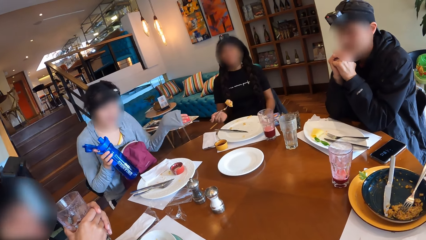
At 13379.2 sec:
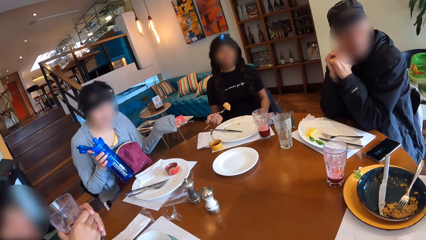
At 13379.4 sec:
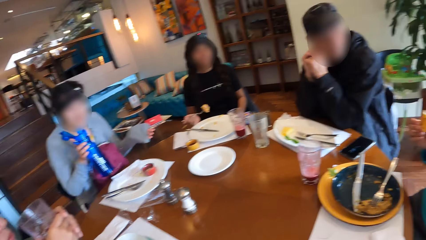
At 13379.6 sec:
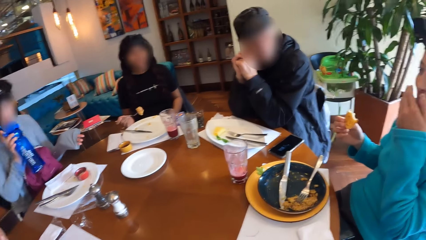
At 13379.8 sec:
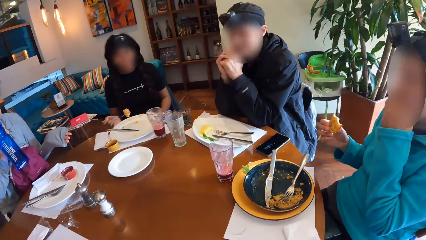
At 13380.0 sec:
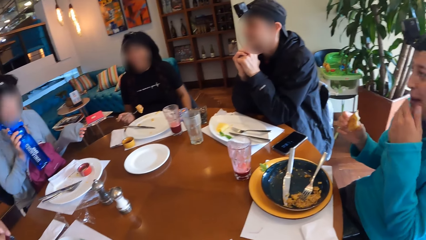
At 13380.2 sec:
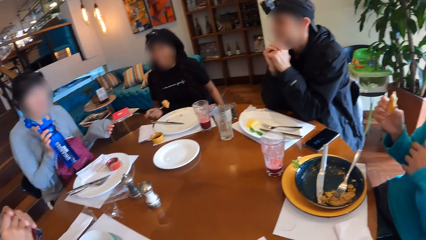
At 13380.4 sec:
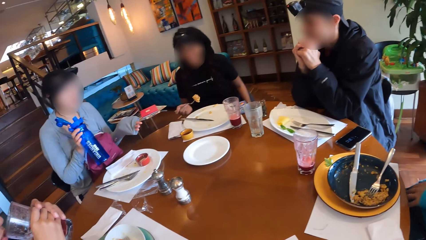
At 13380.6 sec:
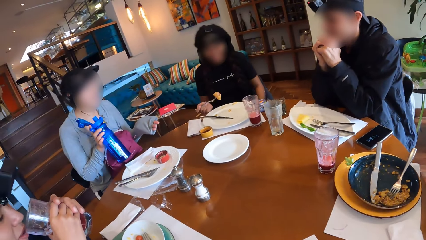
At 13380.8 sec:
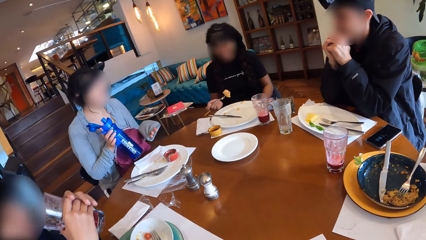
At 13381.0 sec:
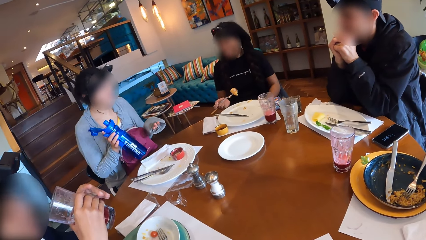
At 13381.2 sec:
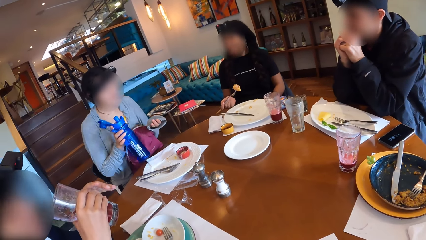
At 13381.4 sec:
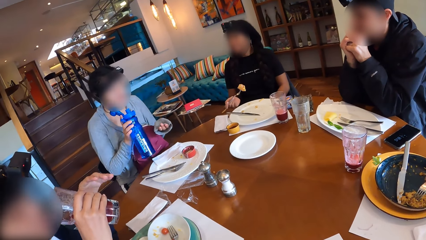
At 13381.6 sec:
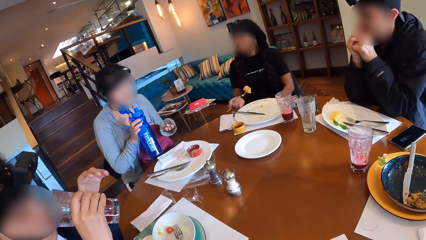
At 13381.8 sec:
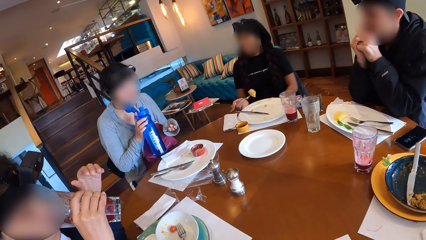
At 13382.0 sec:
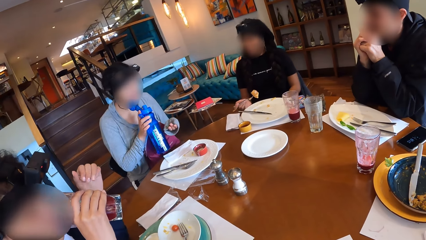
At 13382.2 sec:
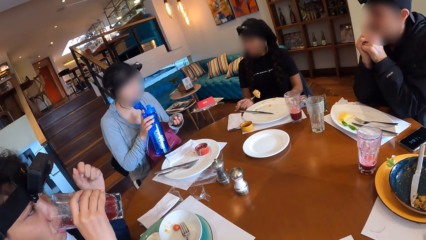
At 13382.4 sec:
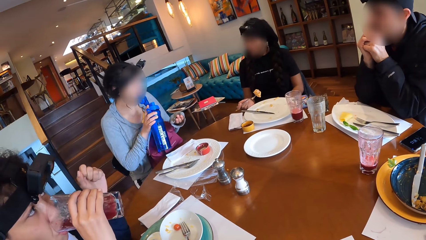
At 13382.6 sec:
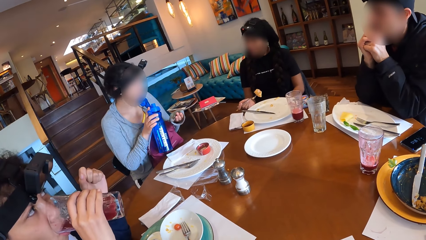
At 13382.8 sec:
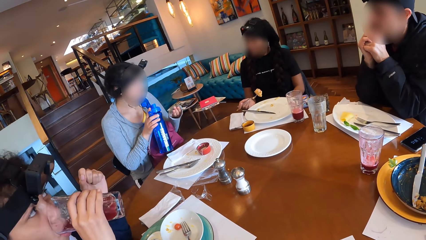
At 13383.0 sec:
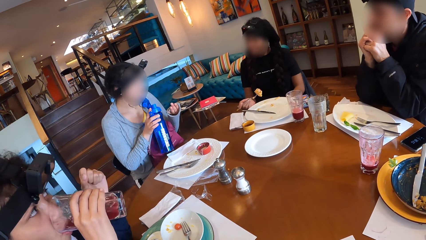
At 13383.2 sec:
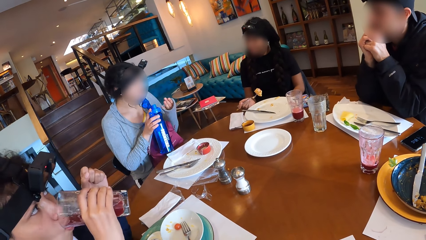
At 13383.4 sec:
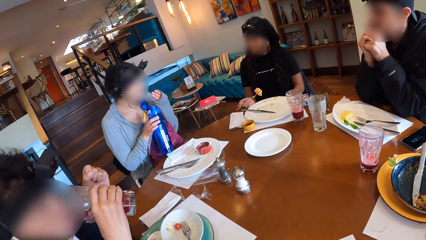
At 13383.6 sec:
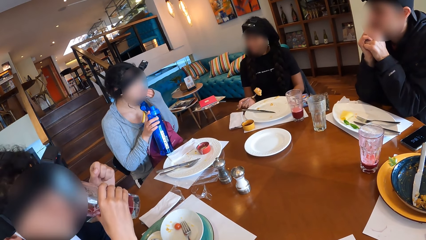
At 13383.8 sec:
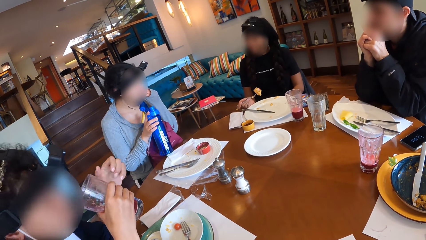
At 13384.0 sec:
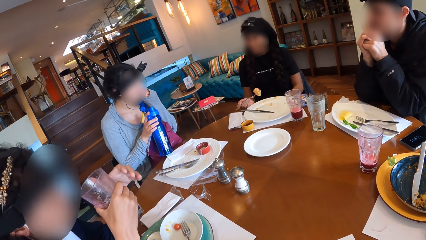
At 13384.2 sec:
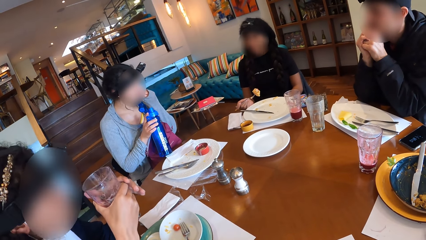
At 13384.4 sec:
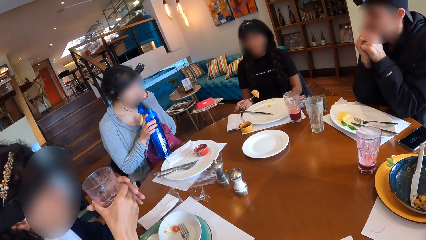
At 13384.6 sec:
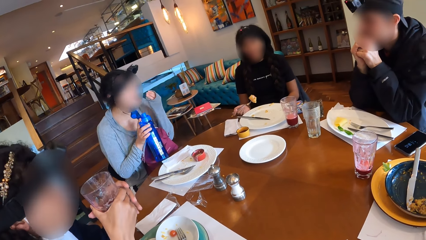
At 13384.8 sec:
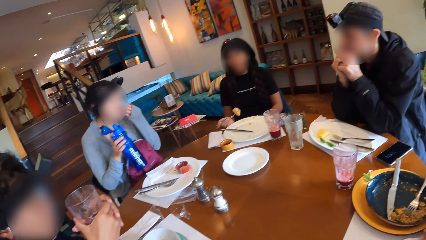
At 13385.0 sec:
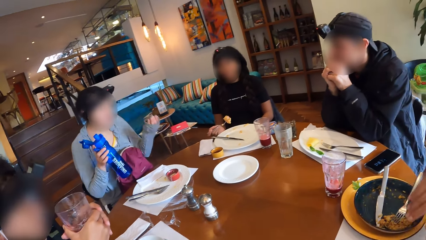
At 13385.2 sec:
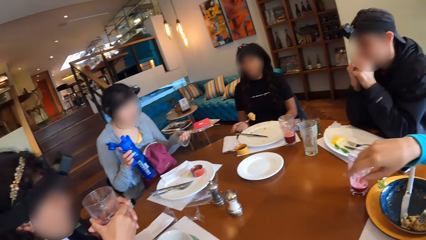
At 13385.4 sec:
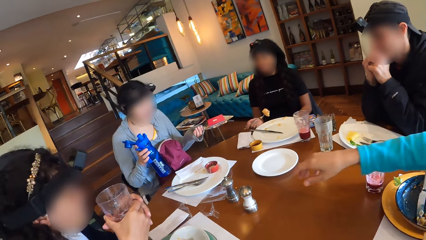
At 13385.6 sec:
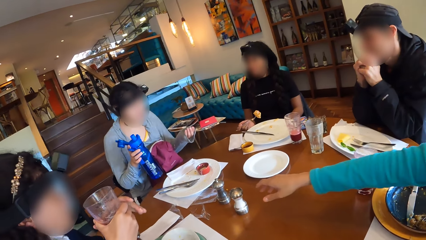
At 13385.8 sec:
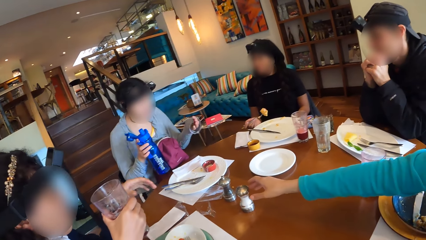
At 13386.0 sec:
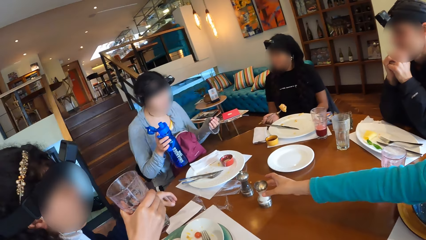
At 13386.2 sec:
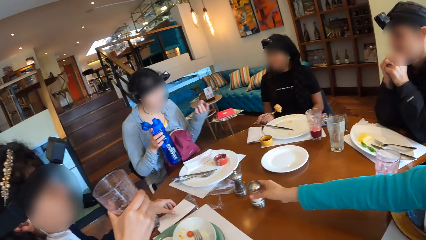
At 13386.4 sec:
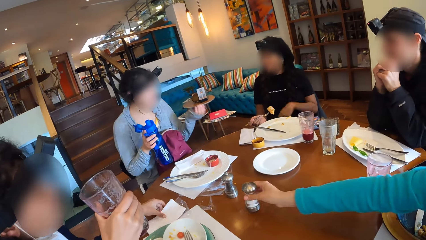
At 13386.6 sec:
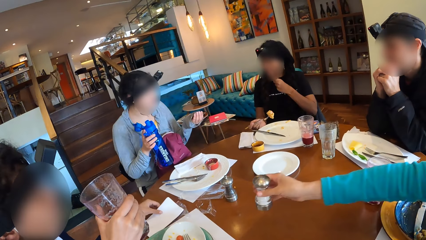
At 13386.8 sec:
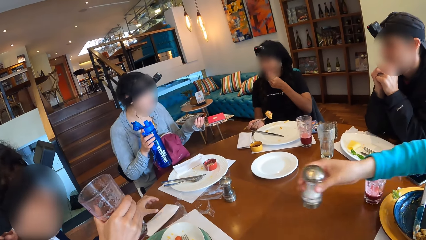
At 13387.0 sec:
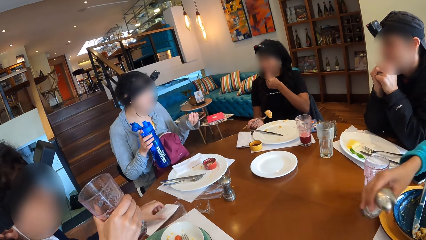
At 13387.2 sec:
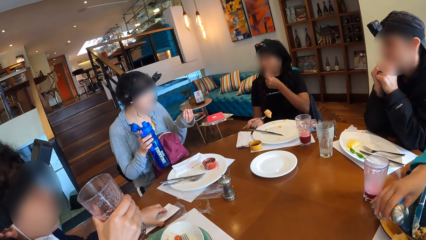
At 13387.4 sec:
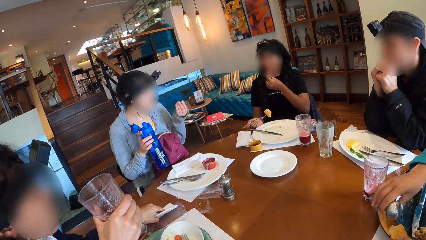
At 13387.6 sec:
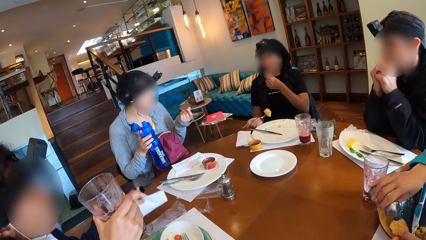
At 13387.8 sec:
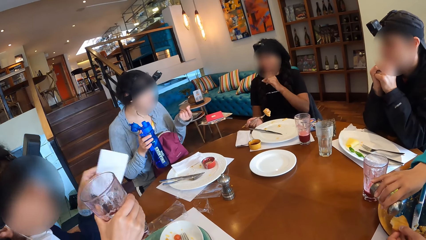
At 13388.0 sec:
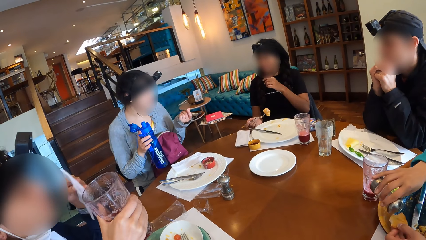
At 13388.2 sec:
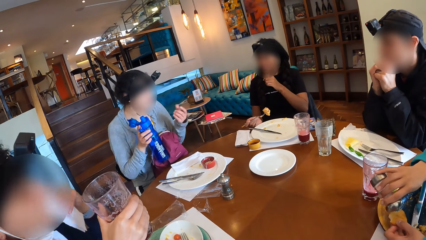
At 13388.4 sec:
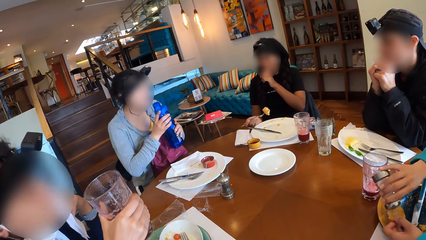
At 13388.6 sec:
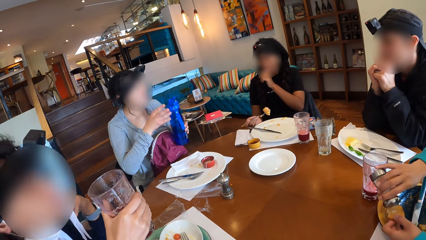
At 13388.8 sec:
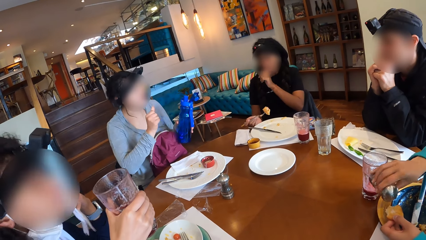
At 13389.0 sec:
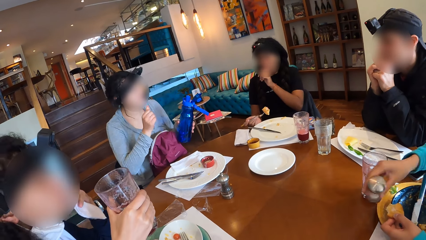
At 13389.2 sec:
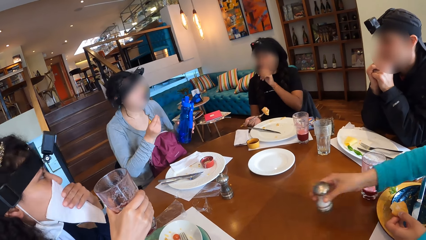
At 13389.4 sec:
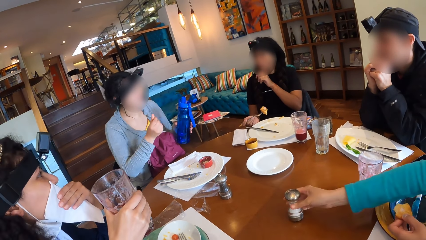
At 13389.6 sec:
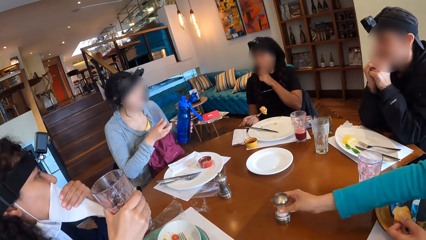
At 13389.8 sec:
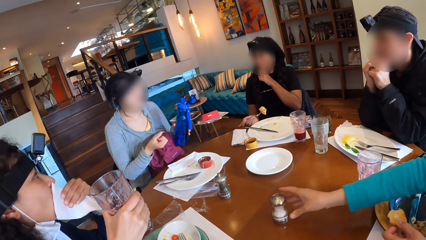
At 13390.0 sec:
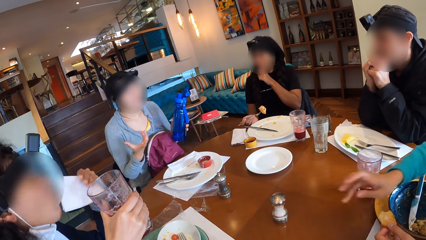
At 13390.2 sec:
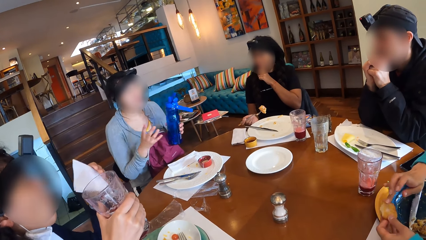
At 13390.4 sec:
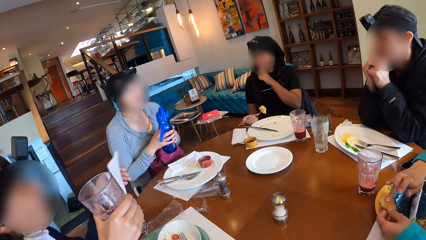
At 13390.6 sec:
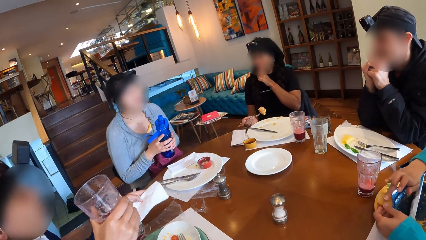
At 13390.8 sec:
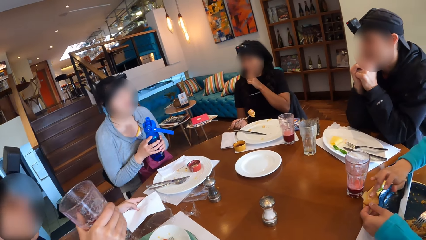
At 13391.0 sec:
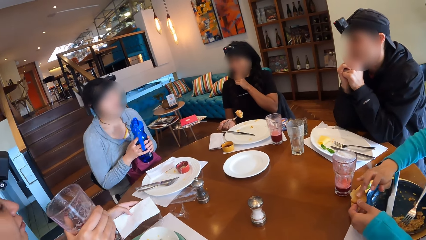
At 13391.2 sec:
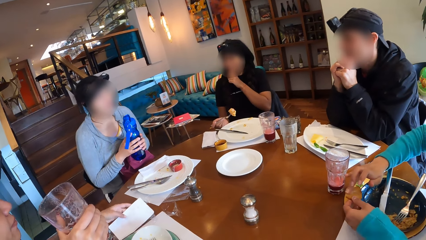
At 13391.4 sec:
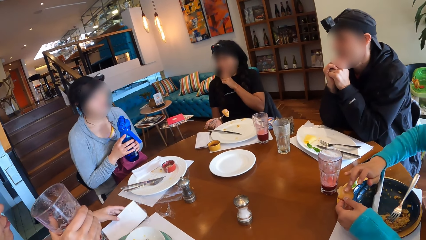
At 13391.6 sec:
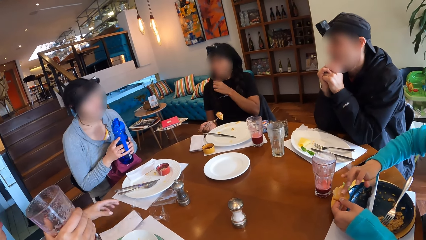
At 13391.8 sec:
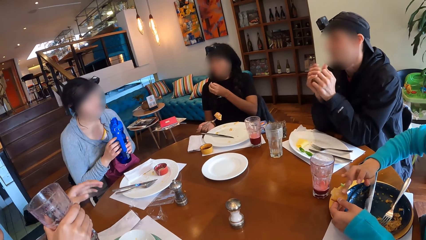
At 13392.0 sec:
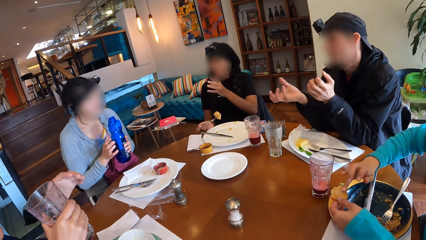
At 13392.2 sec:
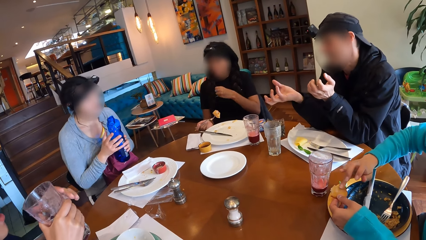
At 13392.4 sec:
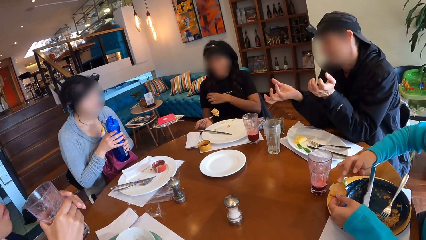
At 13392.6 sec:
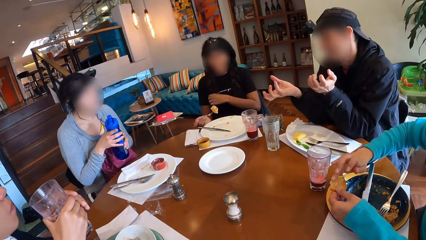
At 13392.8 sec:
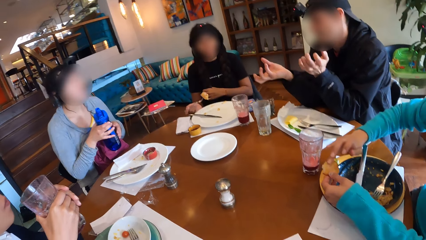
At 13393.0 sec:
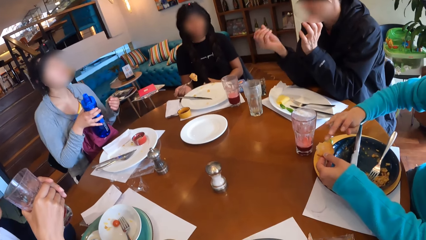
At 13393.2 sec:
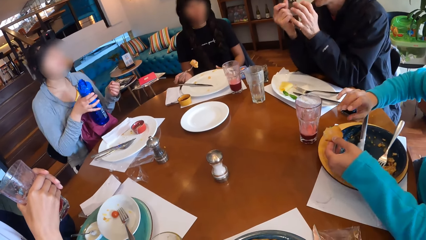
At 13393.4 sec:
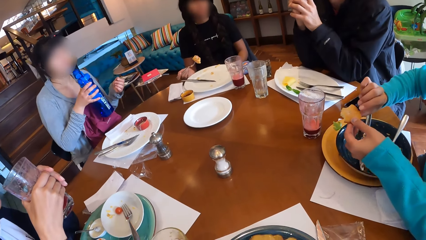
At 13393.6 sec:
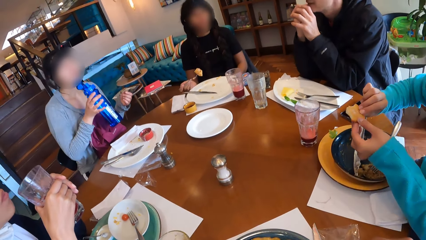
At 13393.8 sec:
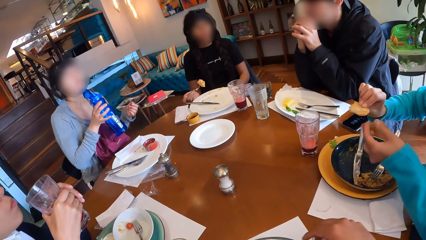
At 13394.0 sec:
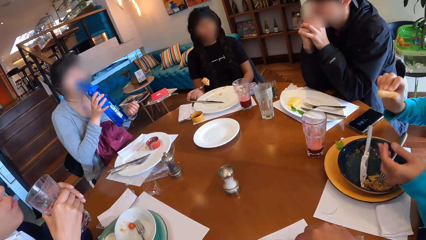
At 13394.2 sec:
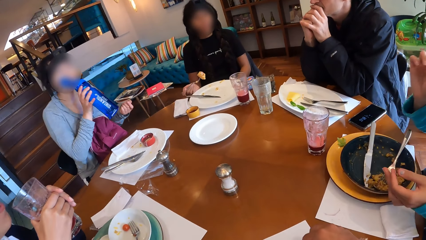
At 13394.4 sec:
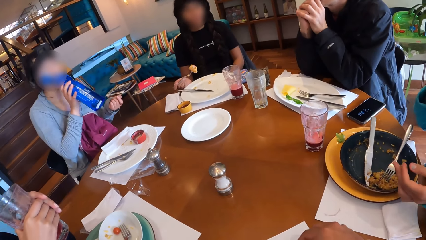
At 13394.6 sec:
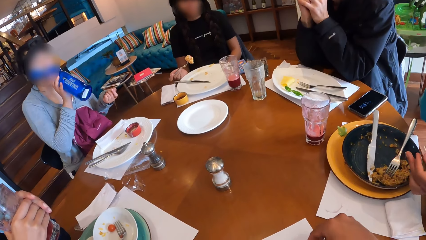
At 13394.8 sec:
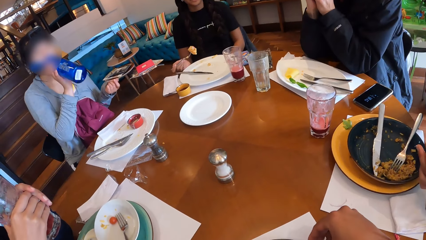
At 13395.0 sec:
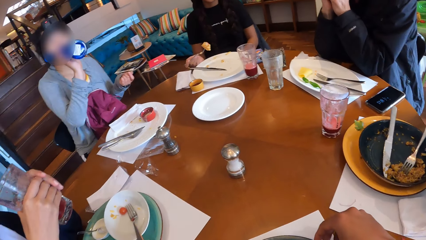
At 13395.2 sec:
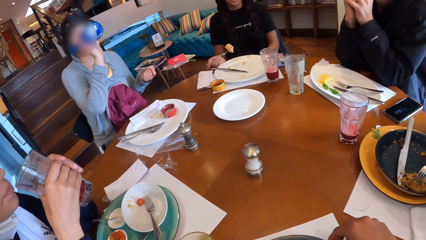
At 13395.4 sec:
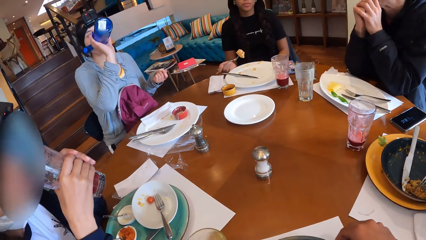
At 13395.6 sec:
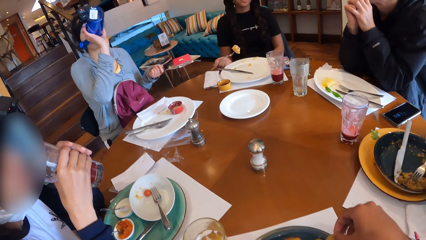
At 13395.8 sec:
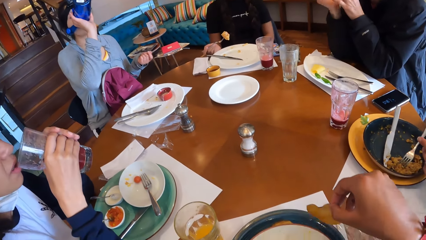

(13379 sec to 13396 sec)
A woman drinks from the cup of juice in her right hand. A man picks up a container of salt from the table with his right hand. The woman picks up the serviette from the table with her left hand and cleans her mouth with the serviette in her left hand. Another woman passes the bottle of water from her left hand to her right hand. The man drops the container of salt on the table with his right hand. The man rubs the salt on the cookie in his left hand with his right hand. The first woman drops the serviette on the table with her left hand. The first woman passes the bottle of water from her left hand to her right hand. The other woman drinks from the bottle of water in her right hand. The camera wearer eats food. The first woman drinks from the cup of juice in her right hand.
